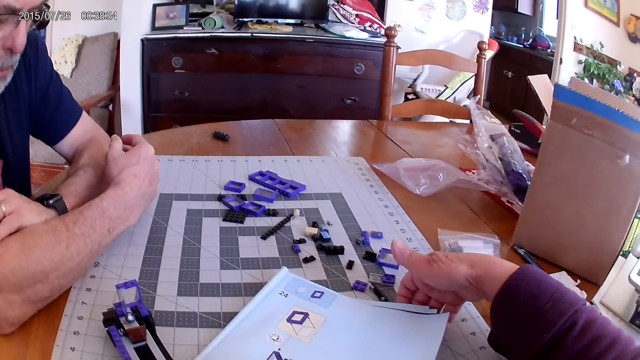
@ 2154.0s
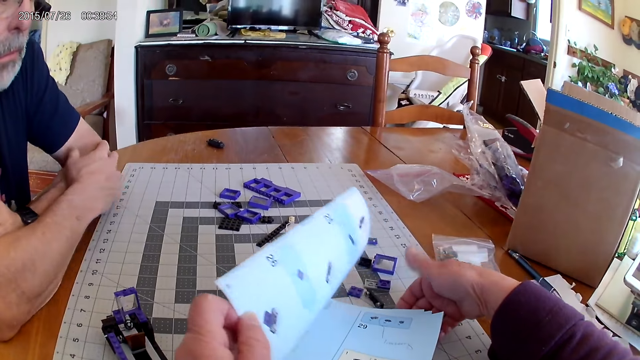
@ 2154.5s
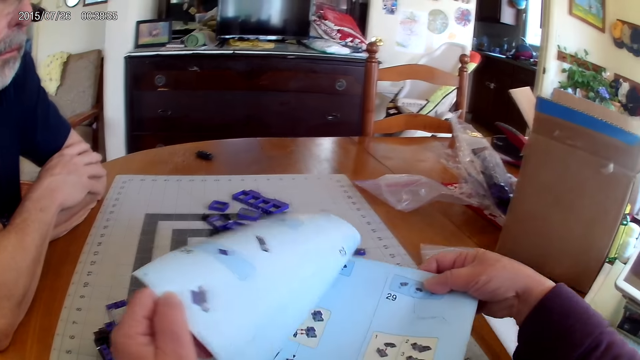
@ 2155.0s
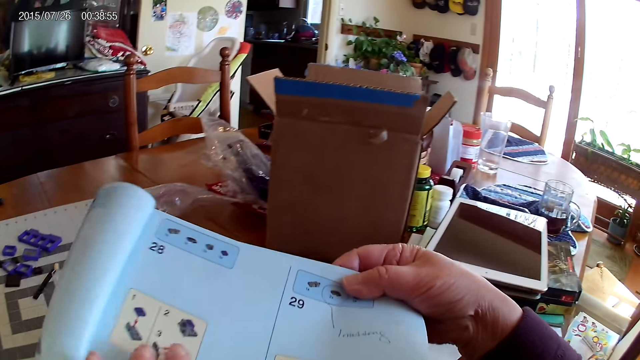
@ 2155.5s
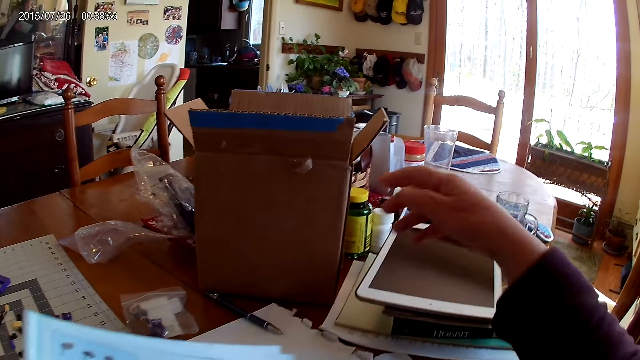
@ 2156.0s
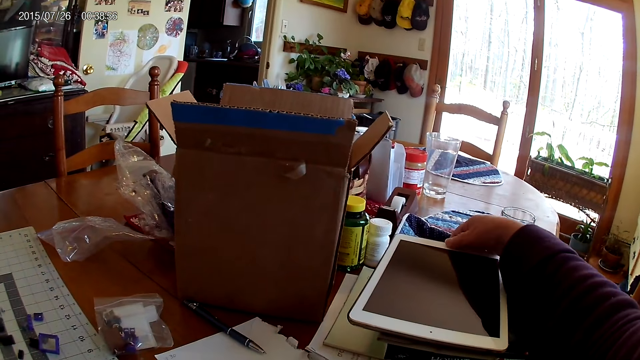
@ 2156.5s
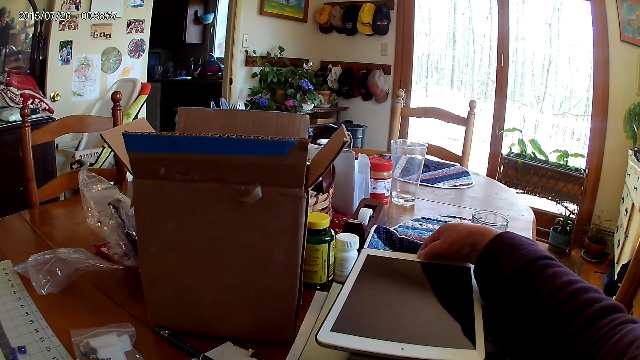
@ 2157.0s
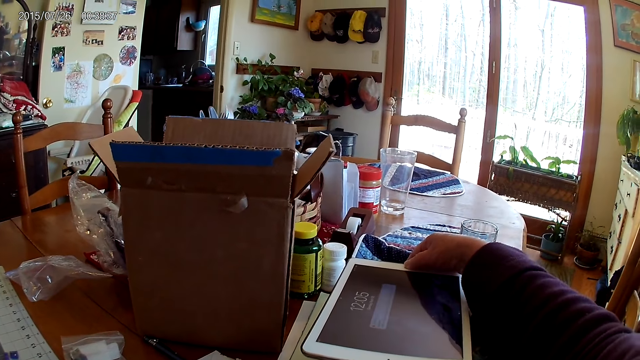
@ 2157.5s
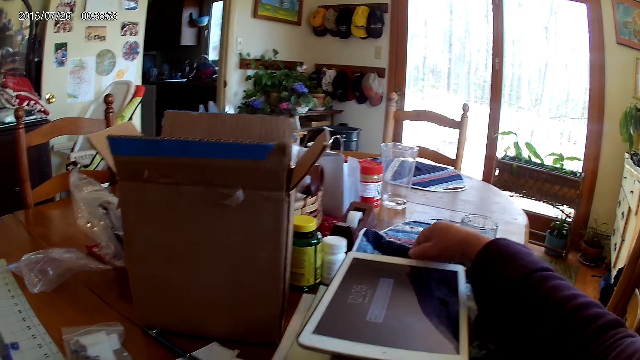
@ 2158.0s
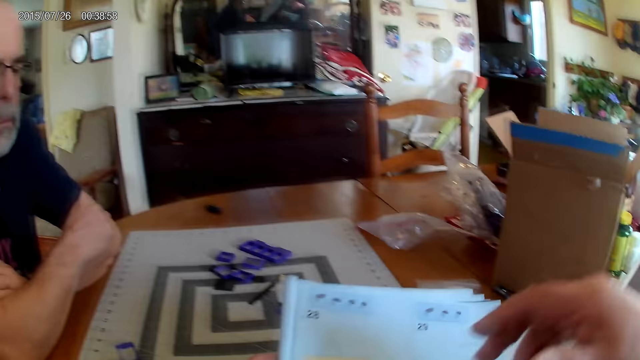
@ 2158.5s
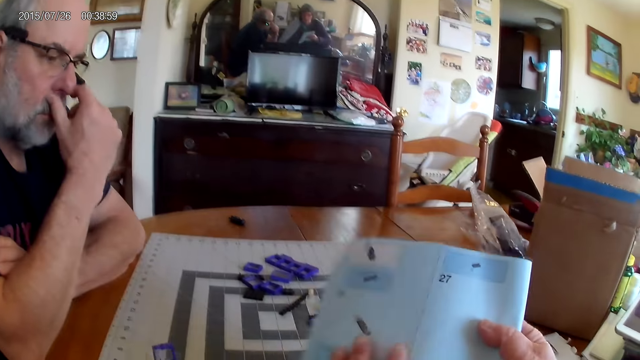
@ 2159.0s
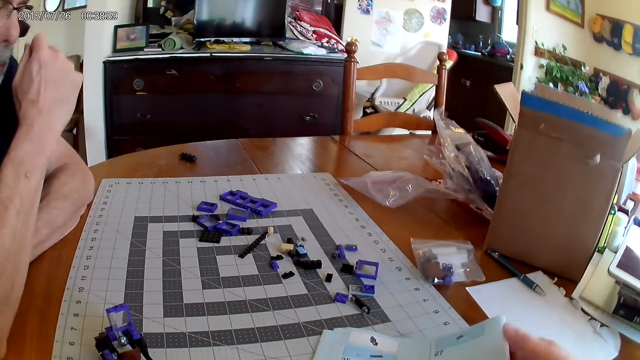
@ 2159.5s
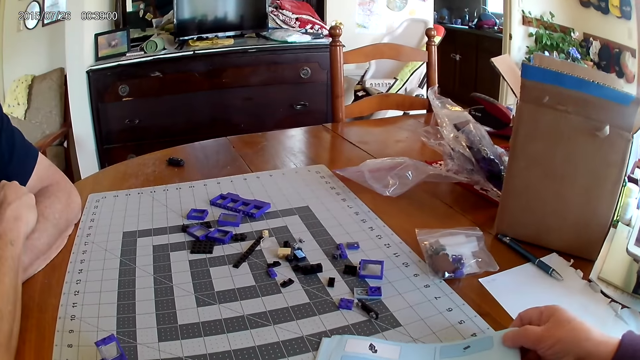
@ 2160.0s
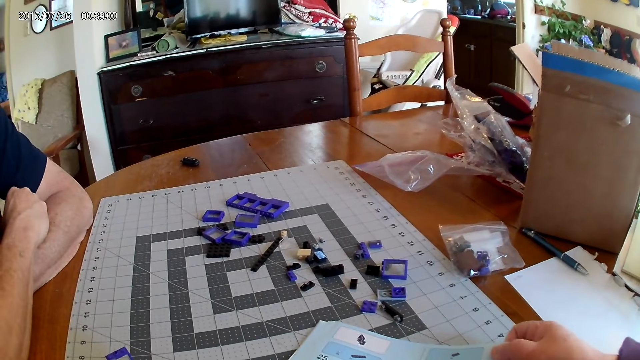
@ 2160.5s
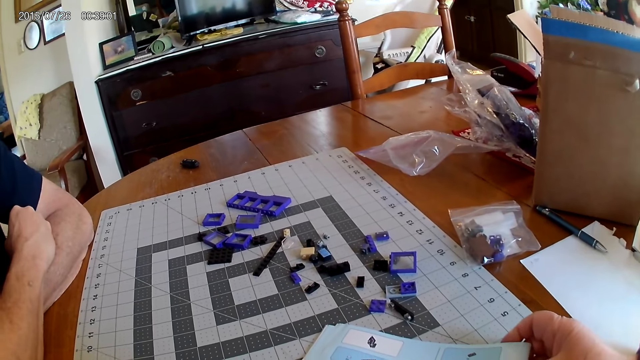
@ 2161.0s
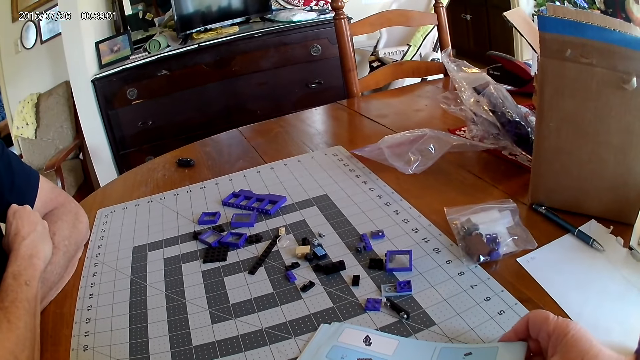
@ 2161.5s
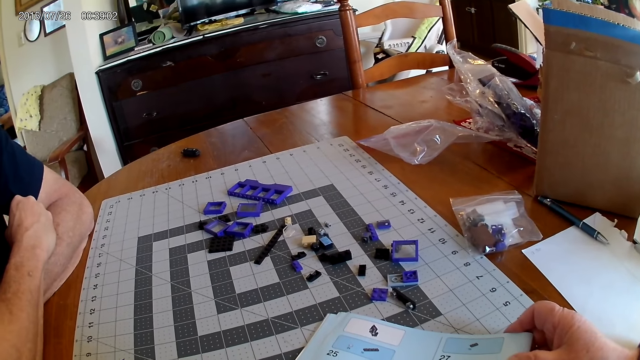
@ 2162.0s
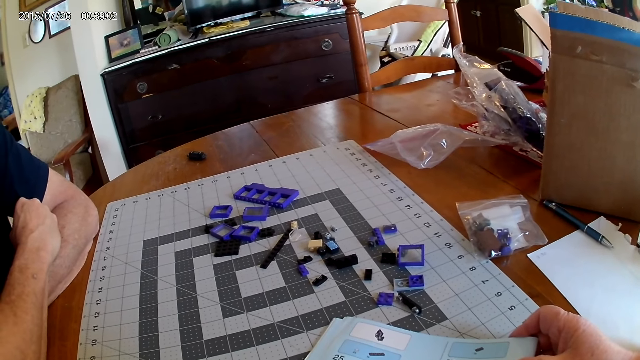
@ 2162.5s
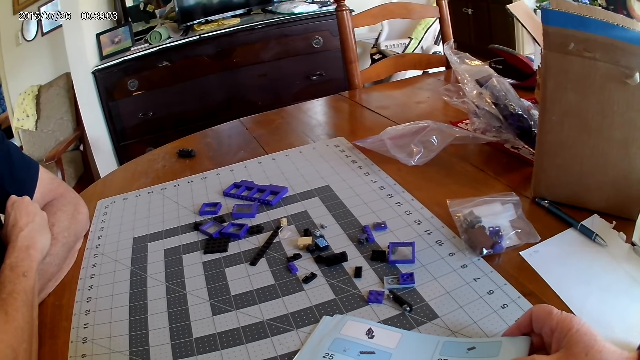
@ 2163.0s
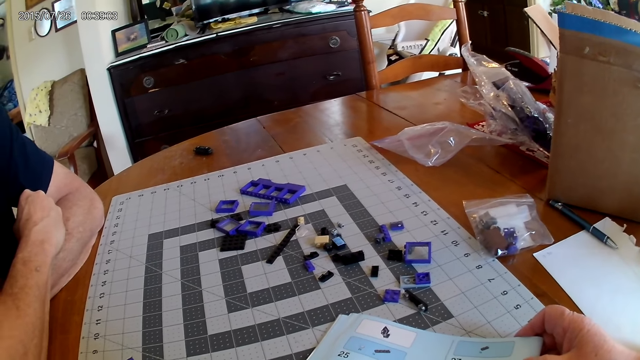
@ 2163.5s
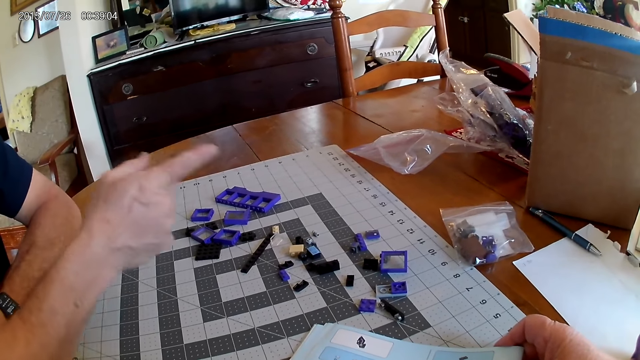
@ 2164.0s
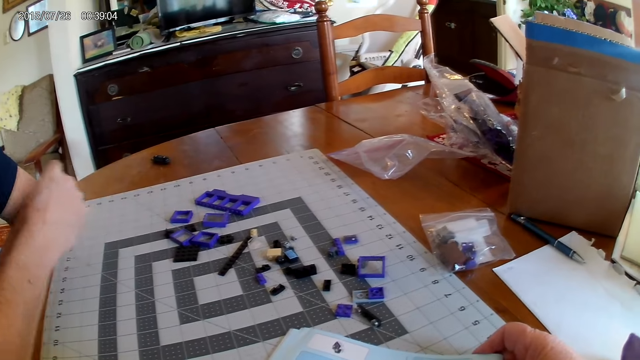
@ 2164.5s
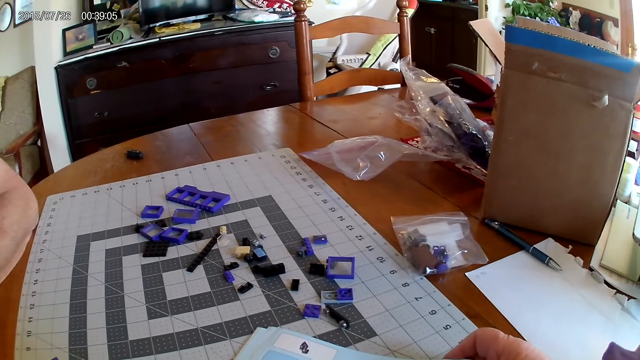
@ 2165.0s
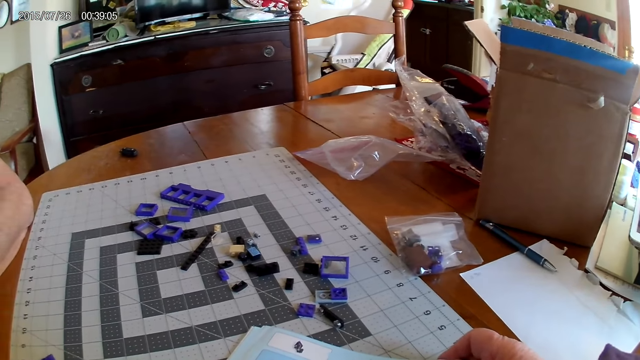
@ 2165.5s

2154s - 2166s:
The camera wearer opens the page of the instructional manual book. They press the button of the tablet. They look at the instructional manual book.

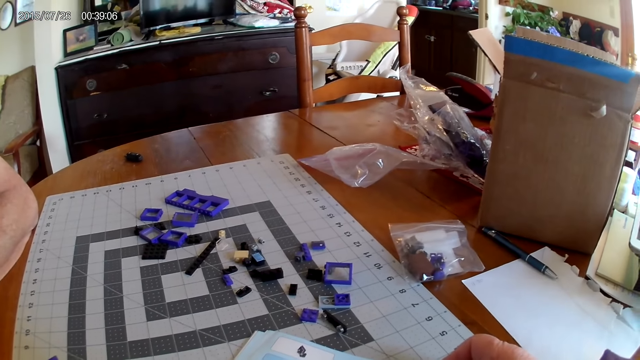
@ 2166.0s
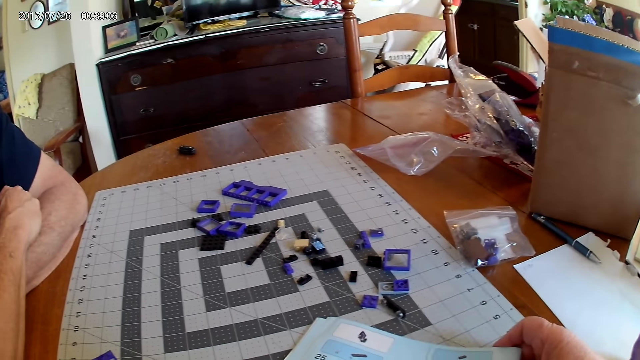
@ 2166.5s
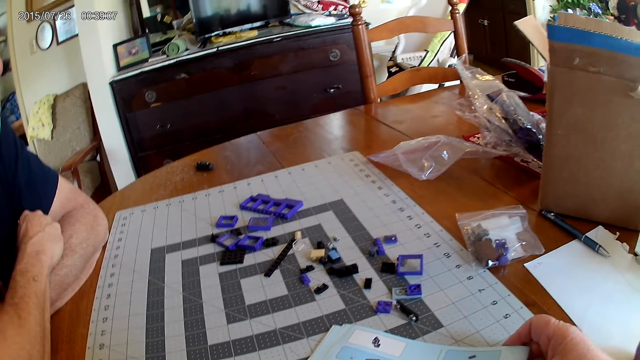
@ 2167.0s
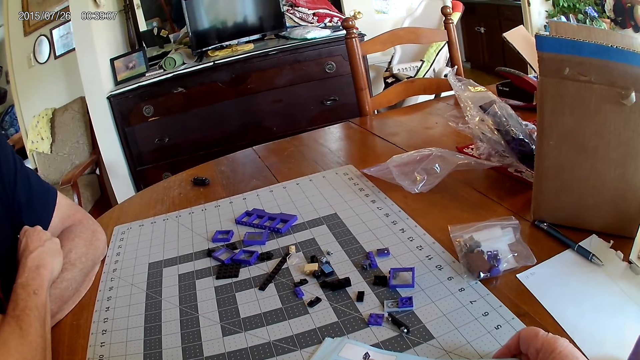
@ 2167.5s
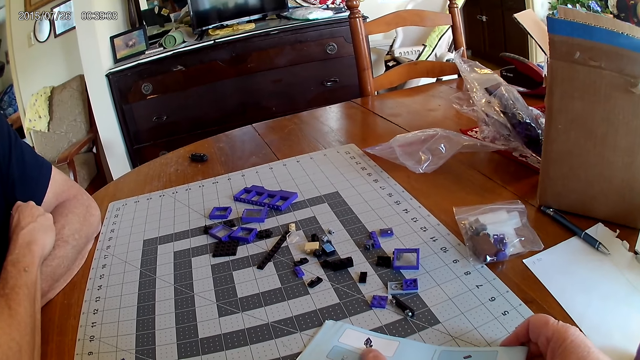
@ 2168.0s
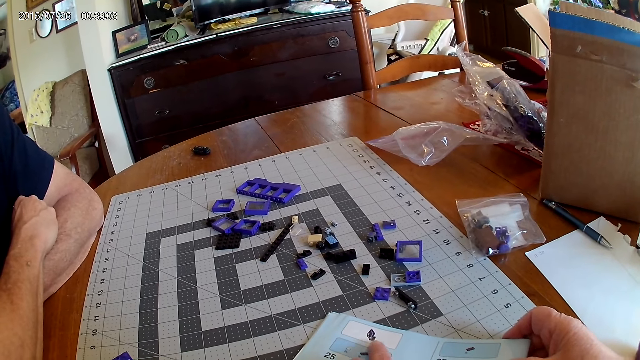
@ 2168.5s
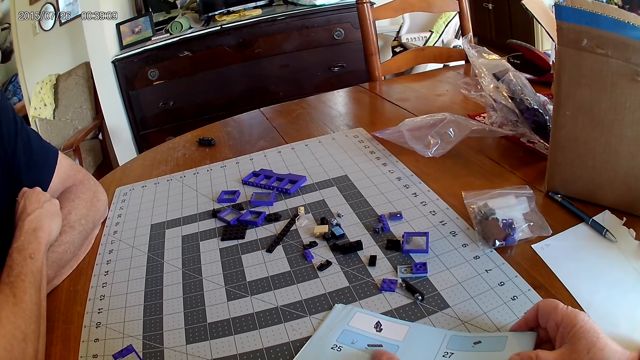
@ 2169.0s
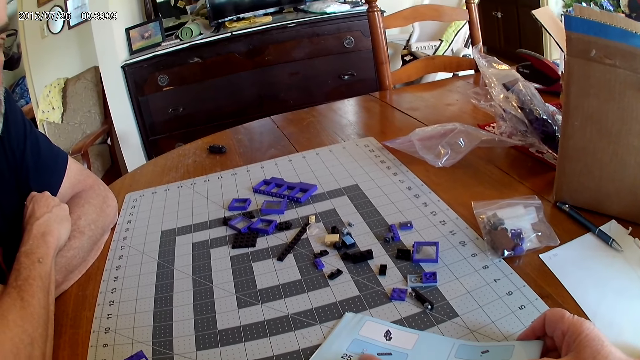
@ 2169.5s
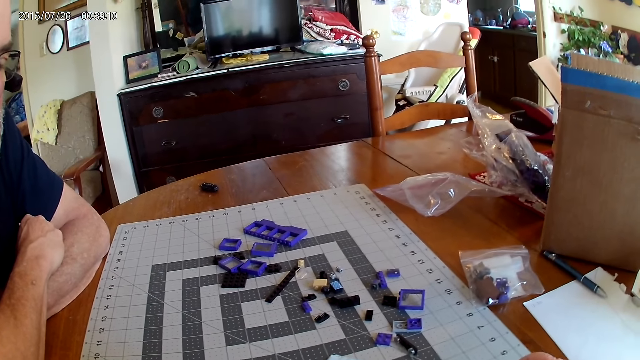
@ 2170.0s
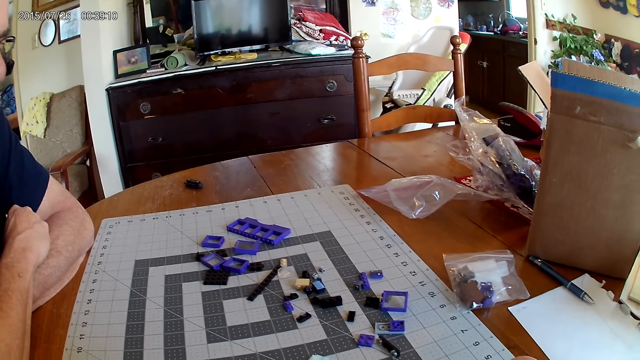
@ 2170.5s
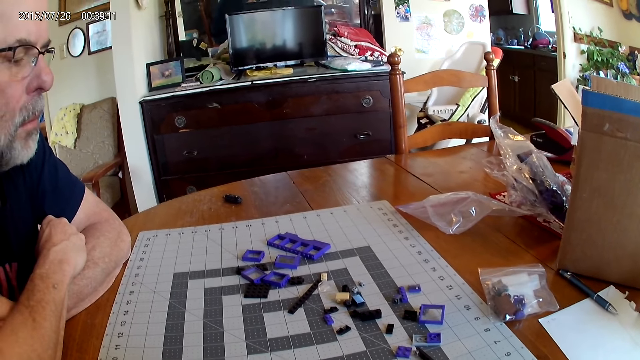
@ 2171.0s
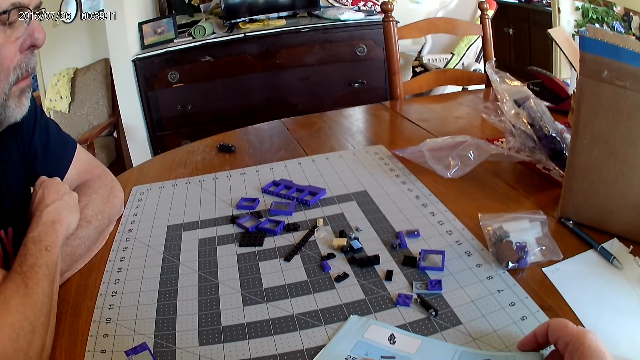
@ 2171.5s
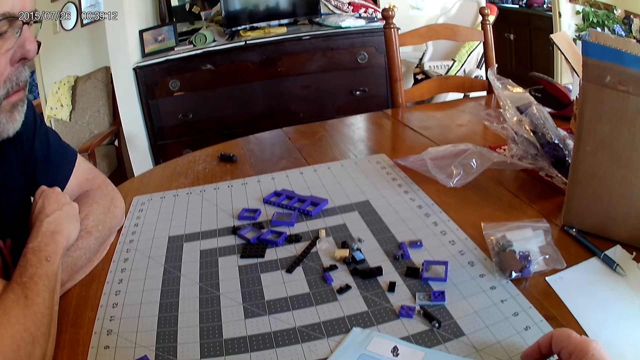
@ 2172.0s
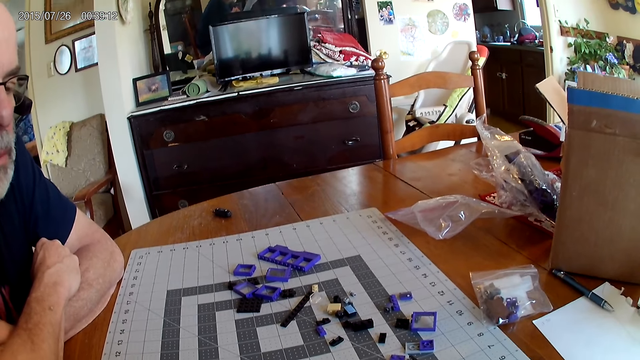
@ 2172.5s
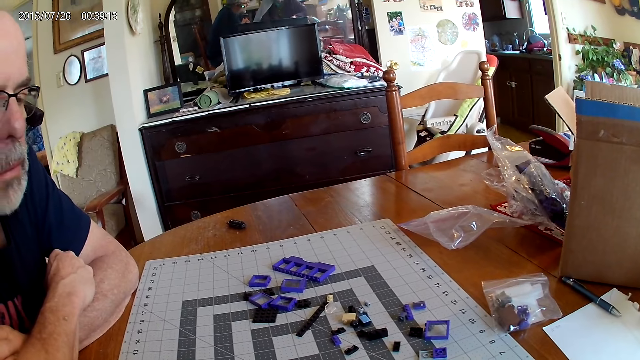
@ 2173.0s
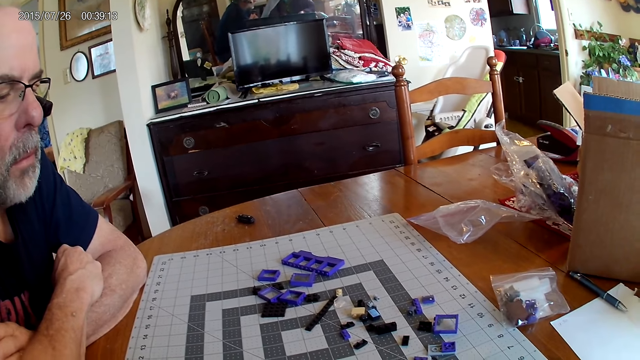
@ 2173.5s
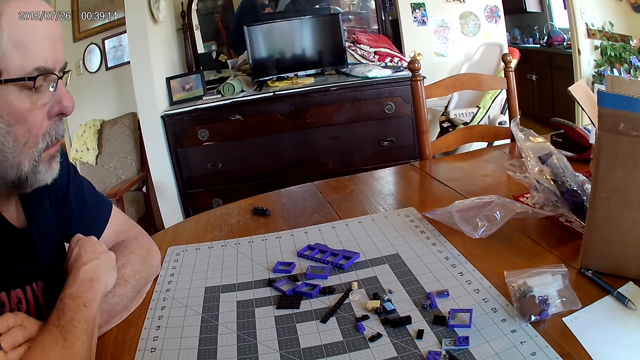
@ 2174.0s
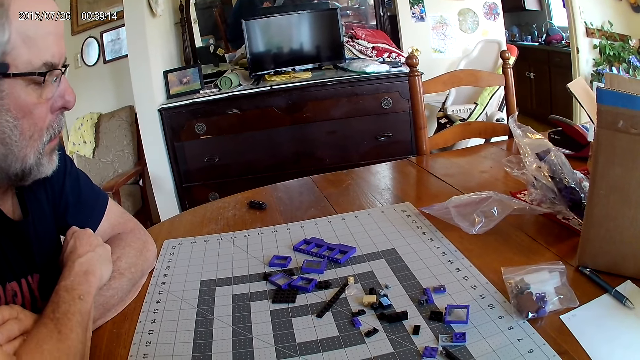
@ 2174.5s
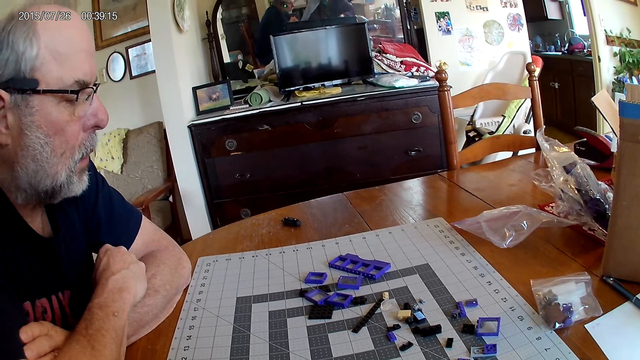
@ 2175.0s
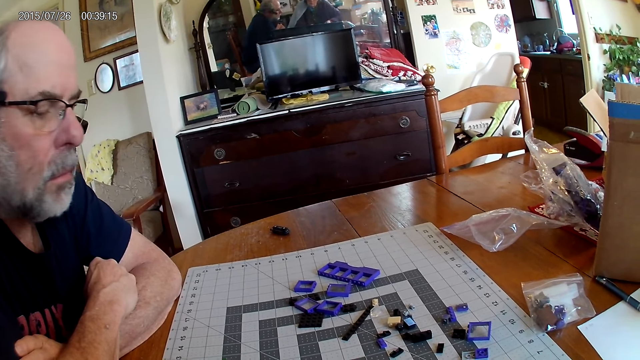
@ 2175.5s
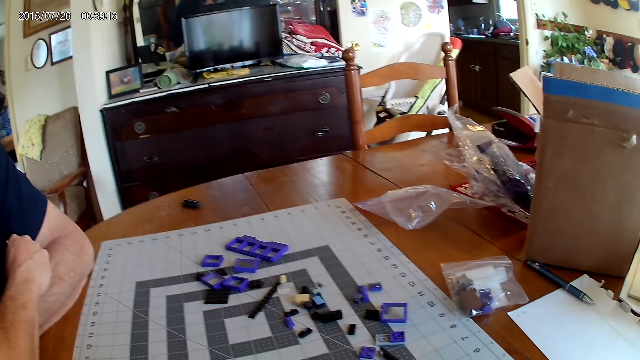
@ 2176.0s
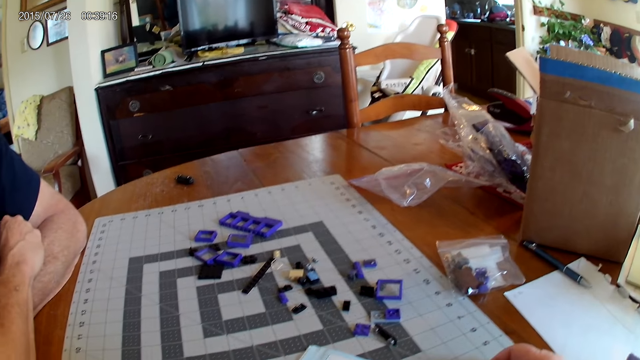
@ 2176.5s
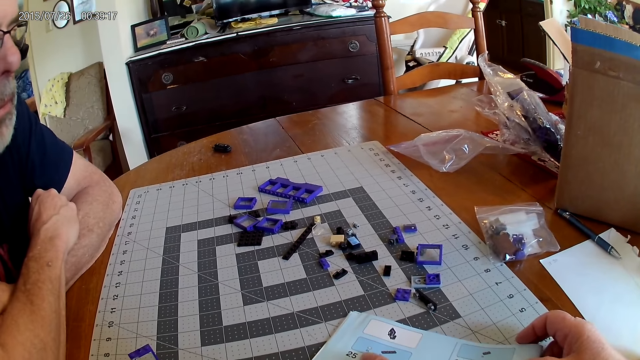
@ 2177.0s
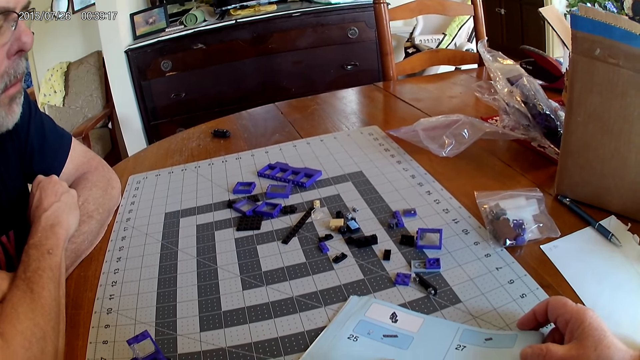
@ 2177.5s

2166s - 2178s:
The camera wearer talks with a man. They look at the instructional manual book.
